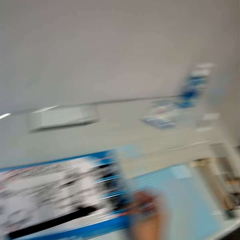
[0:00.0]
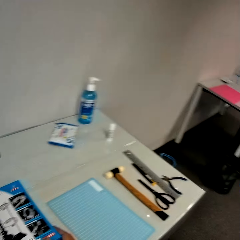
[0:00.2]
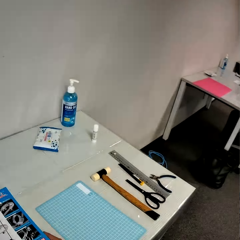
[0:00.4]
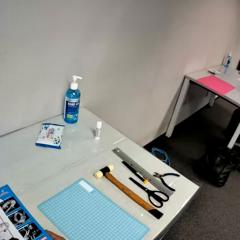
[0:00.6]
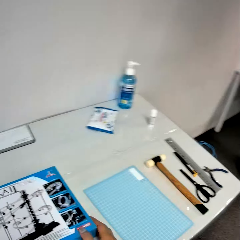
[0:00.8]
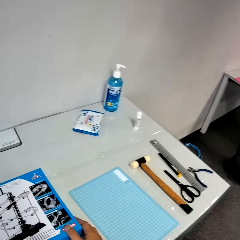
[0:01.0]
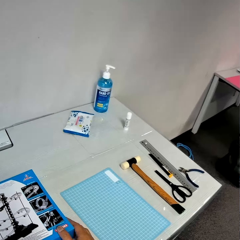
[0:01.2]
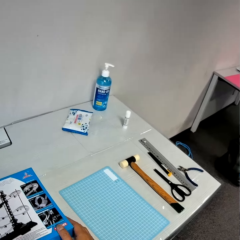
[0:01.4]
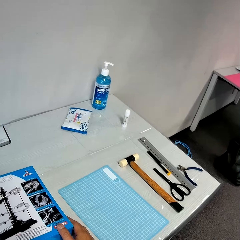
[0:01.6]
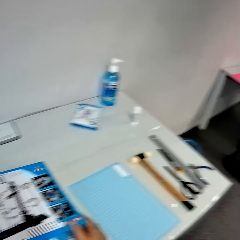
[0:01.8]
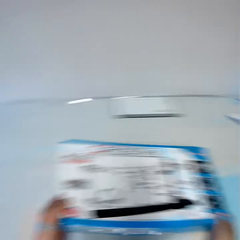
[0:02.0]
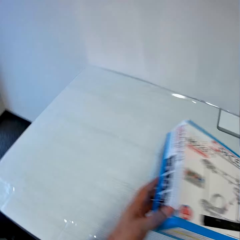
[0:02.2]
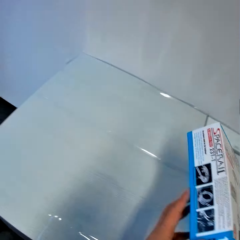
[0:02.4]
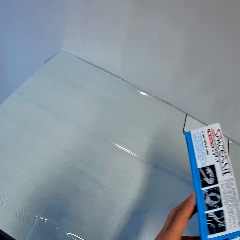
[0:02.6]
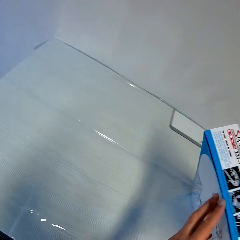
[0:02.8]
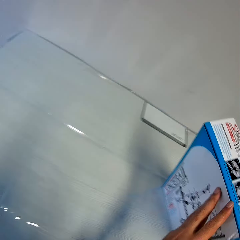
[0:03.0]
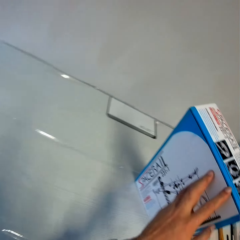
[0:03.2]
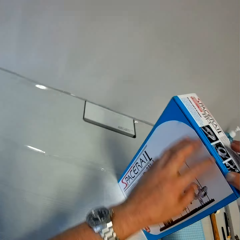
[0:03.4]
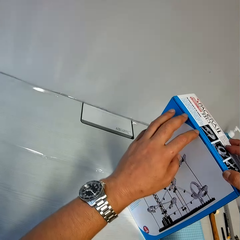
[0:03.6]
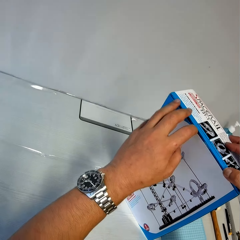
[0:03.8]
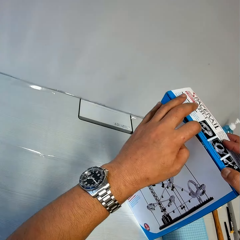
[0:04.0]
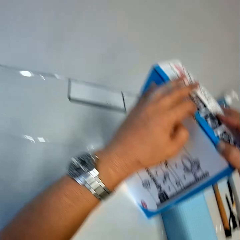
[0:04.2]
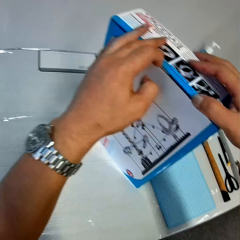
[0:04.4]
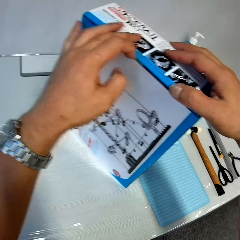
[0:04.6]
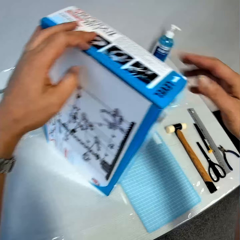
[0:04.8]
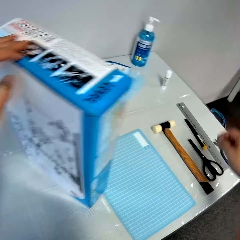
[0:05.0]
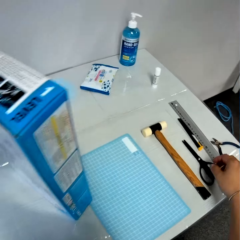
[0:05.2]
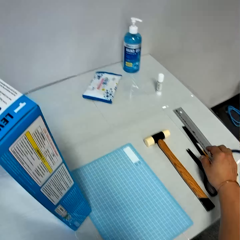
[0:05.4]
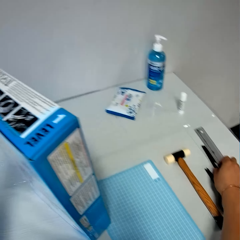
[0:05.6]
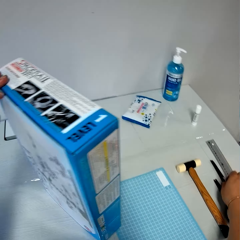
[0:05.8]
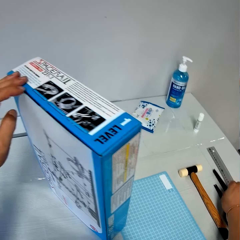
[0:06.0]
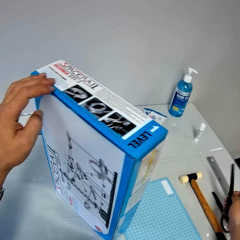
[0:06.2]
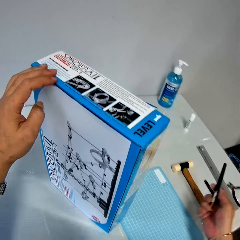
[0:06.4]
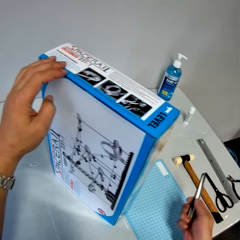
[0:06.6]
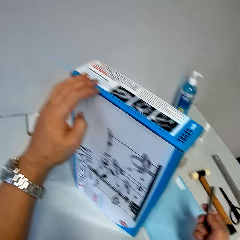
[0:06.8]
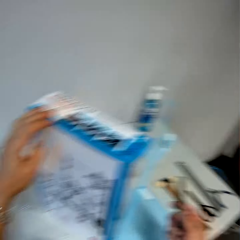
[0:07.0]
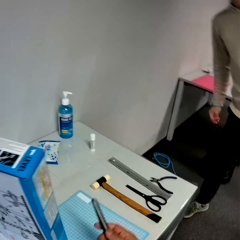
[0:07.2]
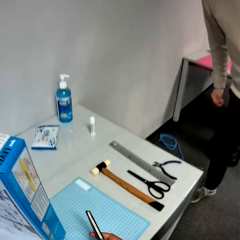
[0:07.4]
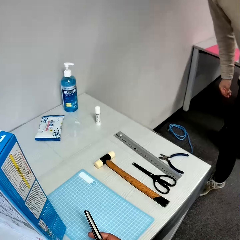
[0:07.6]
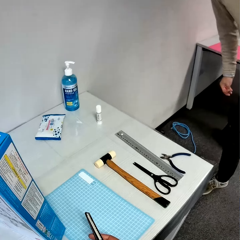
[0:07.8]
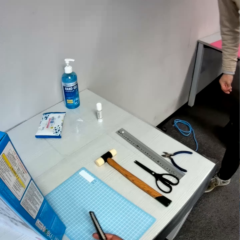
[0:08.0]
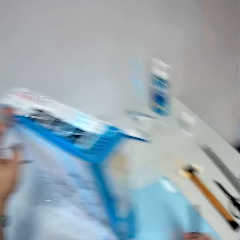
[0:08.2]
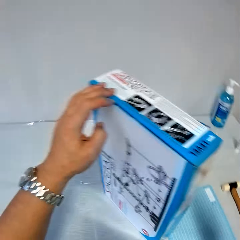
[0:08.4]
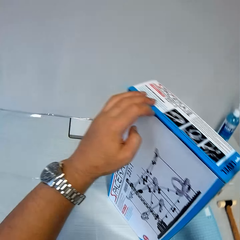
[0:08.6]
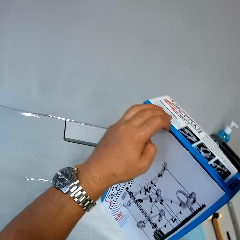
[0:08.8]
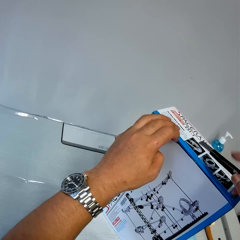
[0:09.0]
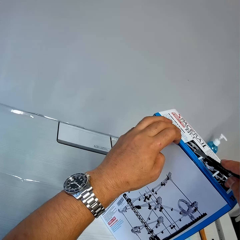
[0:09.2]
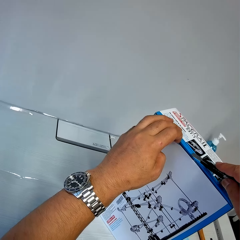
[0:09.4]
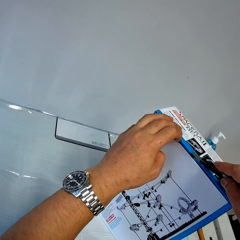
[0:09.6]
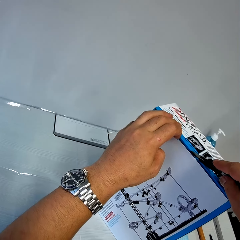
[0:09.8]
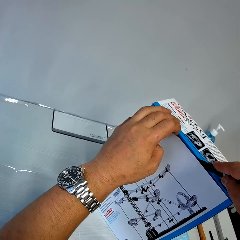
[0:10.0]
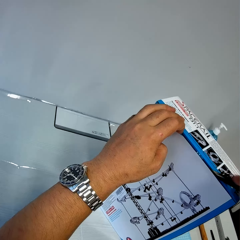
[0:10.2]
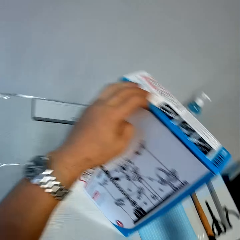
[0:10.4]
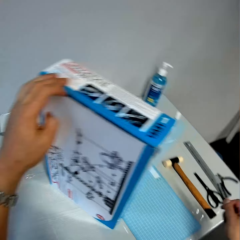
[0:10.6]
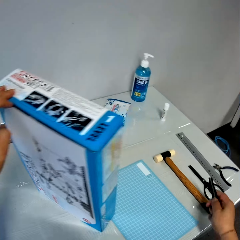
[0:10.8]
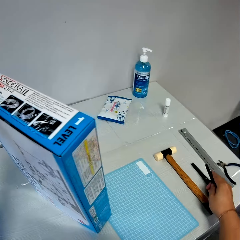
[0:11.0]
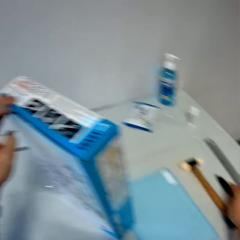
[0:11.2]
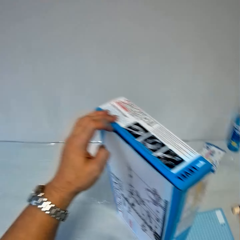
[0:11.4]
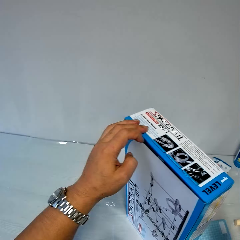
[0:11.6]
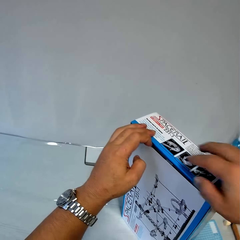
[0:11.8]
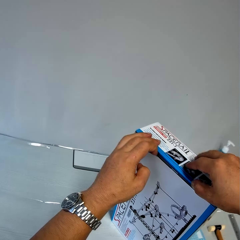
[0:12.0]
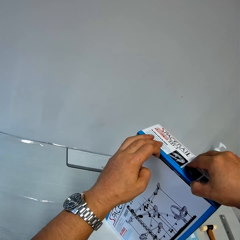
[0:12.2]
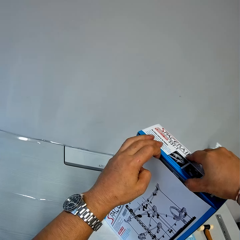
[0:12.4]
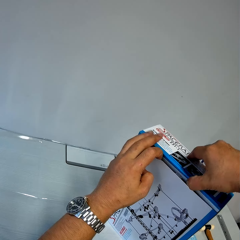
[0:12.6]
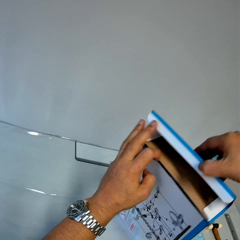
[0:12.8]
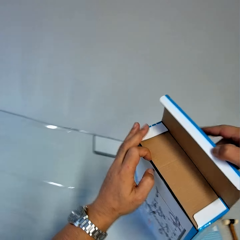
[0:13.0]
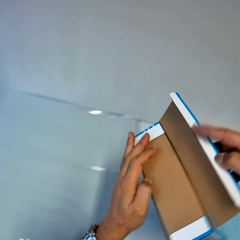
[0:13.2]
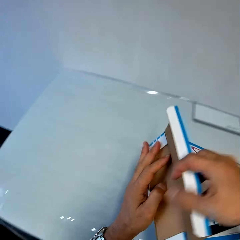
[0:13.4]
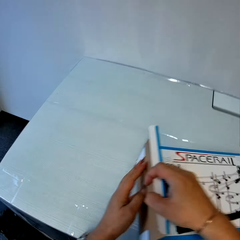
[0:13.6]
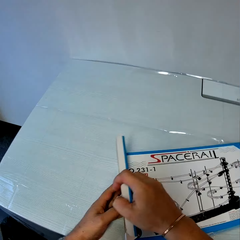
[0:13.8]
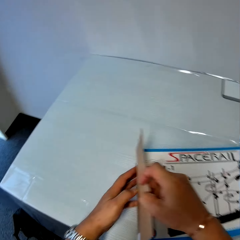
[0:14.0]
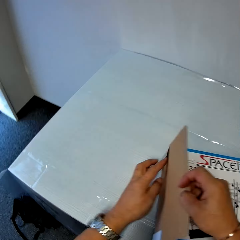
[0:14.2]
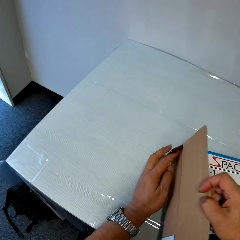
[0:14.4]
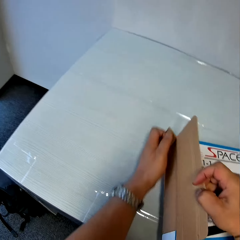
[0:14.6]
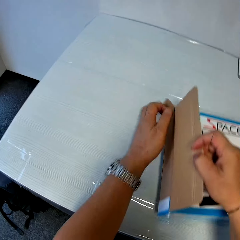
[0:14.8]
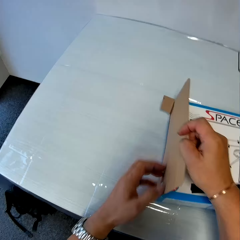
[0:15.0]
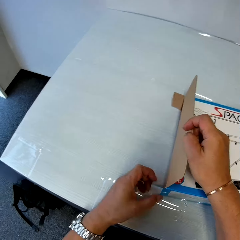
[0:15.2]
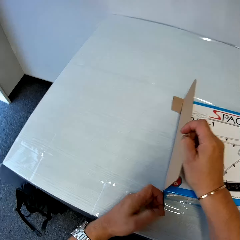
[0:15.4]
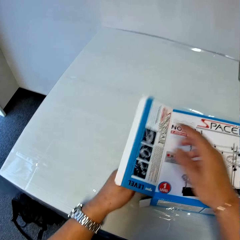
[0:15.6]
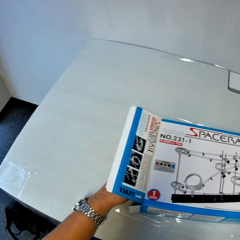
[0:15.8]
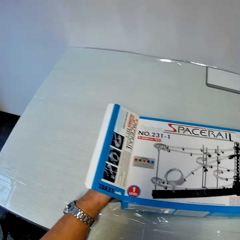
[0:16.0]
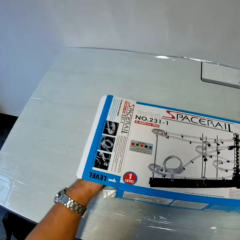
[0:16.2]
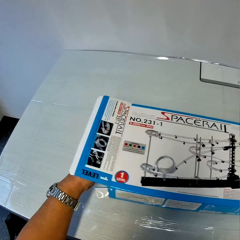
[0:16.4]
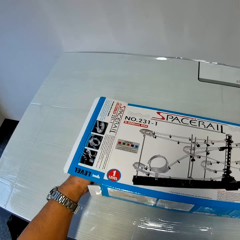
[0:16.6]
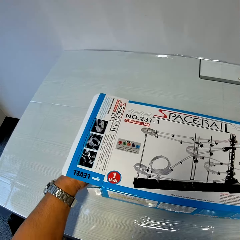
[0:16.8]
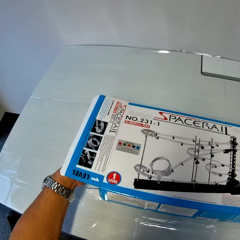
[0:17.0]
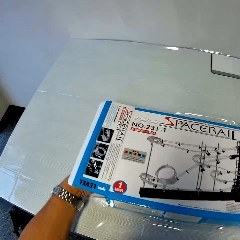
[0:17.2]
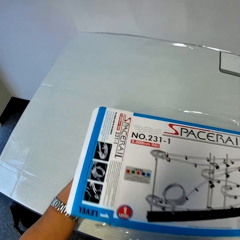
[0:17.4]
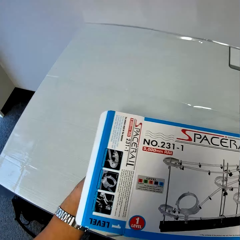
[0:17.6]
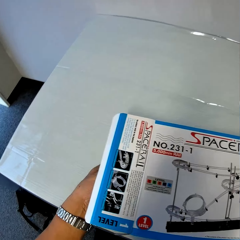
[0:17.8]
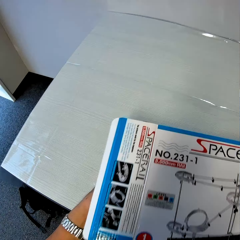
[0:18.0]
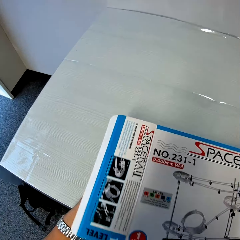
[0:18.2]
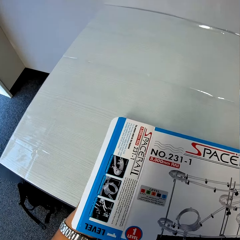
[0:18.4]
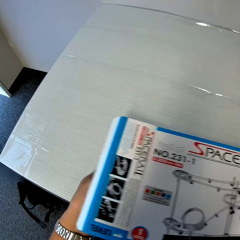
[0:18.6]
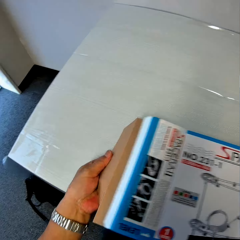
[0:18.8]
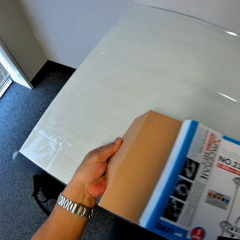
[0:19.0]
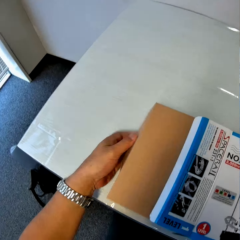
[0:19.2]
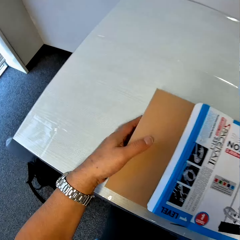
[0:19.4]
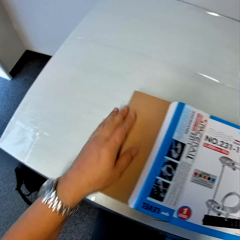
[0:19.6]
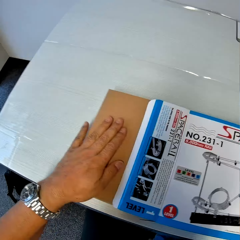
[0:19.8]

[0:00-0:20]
The camera wearer holds a space rail box. He looks at the space rail box. He lifts up the space rail box. He holds the space rail box with his hand. He picks up a blade from a table. He moves the space rail box on the table. He cuts the space rail box with the blade. He drops the blade on the table. He opens the space rail box with his hands. He lowers the space rail box to the table. He brings out a brown box from the space rail box.

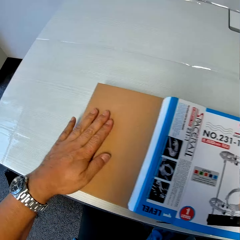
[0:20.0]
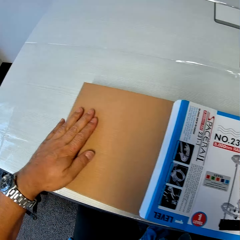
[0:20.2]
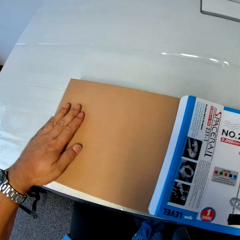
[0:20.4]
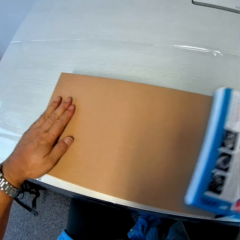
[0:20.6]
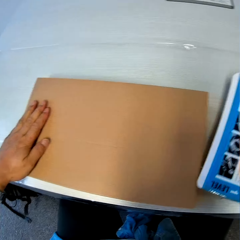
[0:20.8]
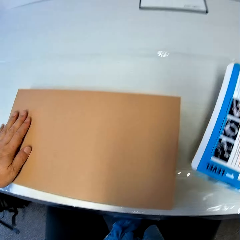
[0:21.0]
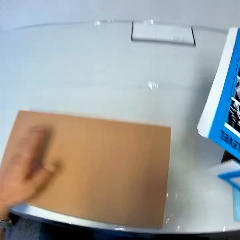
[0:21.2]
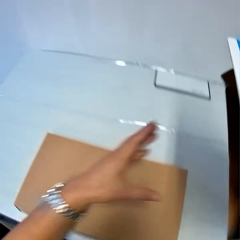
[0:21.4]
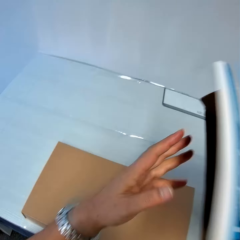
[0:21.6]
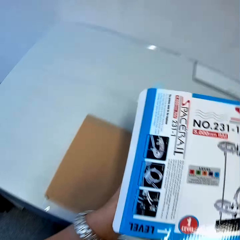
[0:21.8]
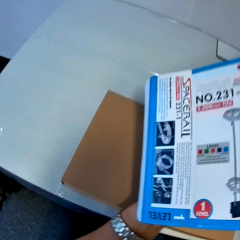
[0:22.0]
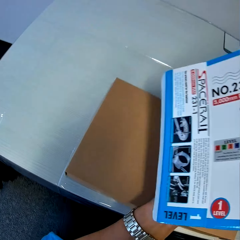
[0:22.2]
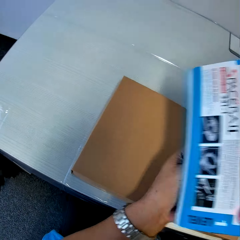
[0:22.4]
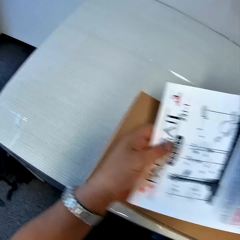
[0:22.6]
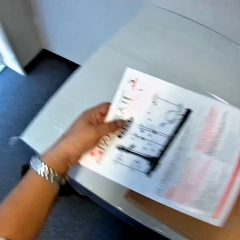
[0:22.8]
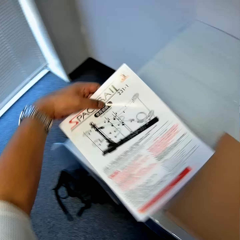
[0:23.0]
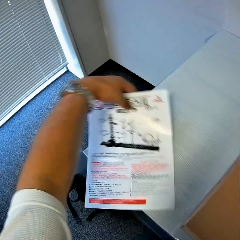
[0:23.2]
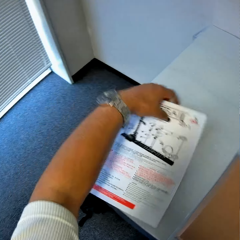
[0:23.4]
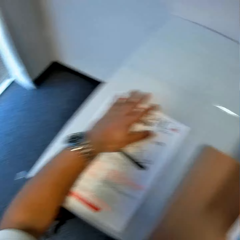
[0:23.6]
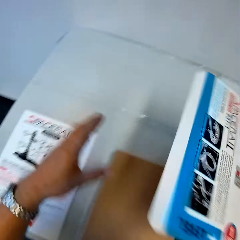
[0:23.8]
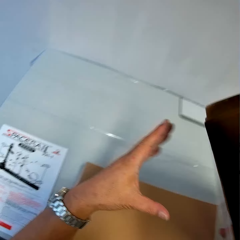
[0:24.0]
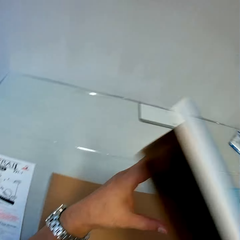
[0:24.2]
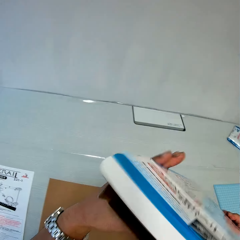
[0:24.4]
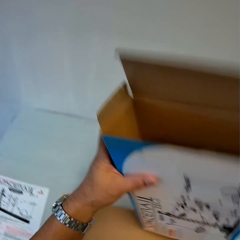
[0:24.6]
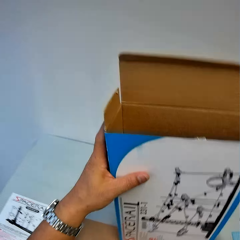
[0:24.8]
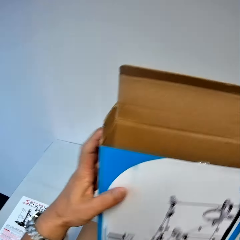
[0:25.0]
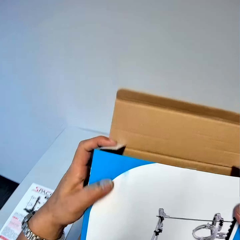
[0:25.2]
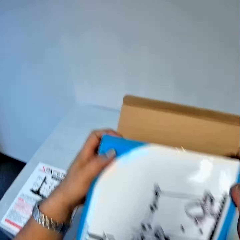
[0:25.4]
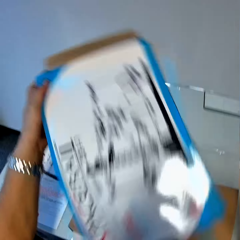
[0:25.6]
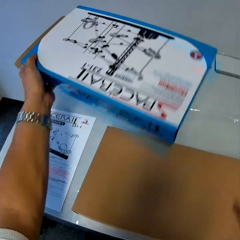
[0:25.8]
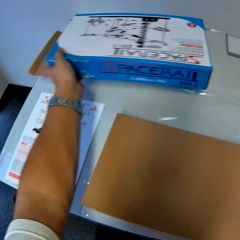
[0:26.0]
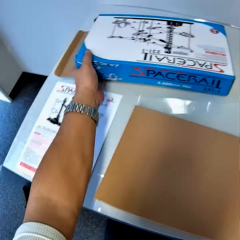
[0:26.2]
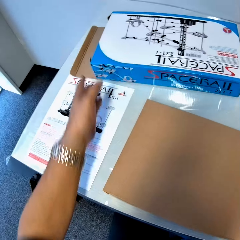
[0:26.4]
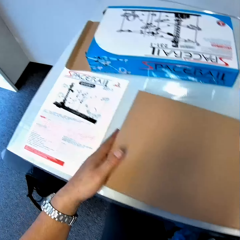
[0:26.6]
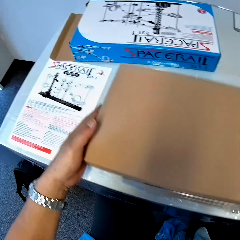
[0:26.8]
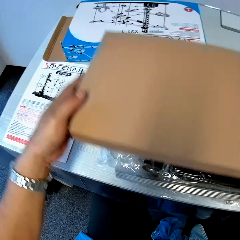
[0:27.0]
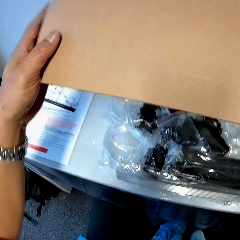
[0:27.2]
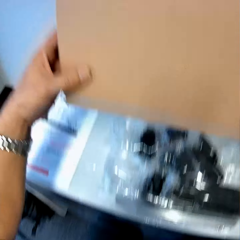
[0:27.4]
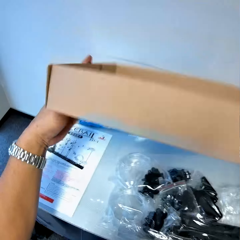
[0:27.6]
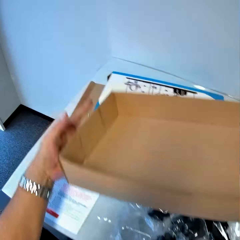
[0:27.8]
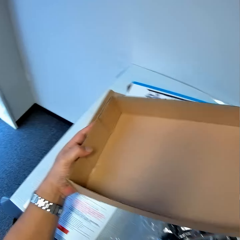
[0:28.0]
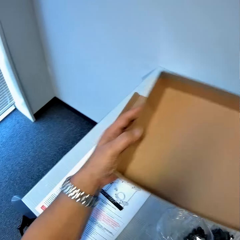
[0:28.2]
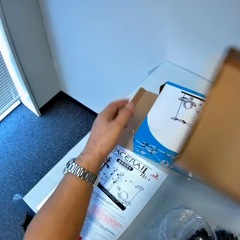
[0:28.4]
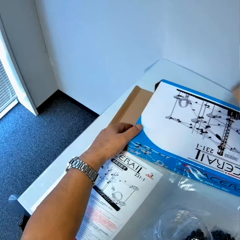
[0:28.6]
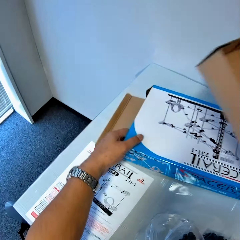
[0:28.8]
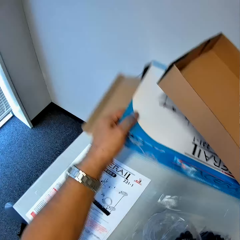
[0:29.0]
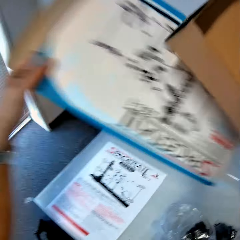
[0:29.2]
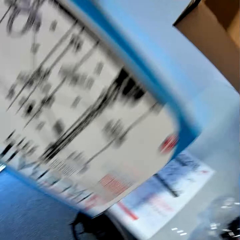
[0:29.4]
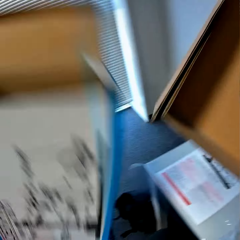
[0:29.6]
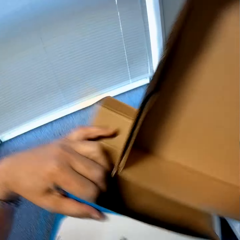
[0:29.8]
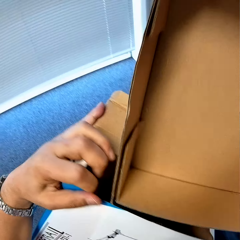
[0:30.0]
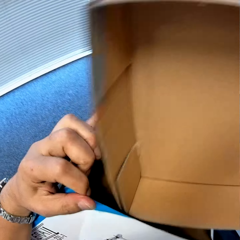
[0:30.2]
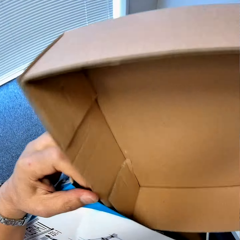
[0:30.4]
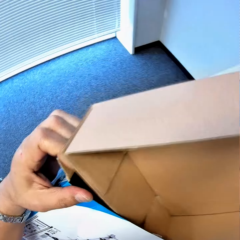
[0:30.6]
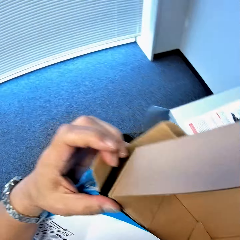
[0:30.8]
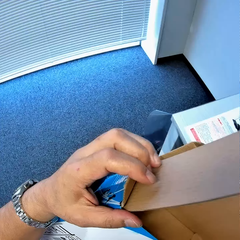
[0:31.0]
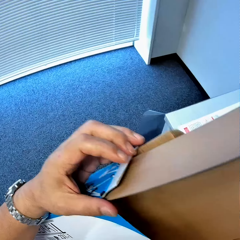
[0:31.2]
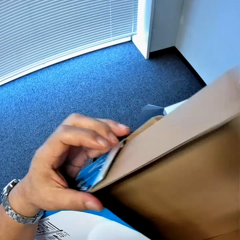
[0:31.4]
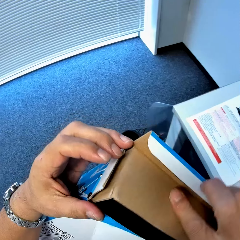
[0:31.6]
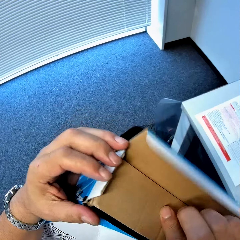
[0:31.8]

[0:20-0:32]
The camera wearer lifts up the space rail box from the table. He bends the space rail box. He removes an instruction manual from the space rail box. He drops the instruction manual on the table. He pushes the top of the space rail box with his left hand. He drops the space rail box on the table. He lifts up the brown box with his hands. He turns over the brown box in his hands. He lifts up the space rail box from the table. He inserts the brown box into the space rail box.
